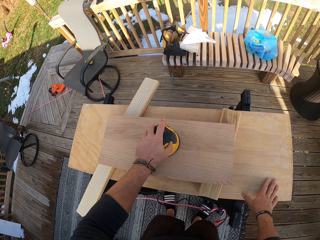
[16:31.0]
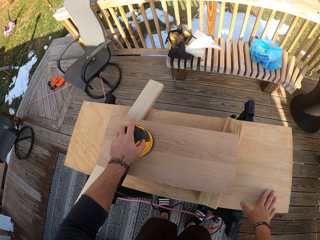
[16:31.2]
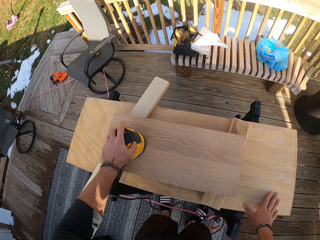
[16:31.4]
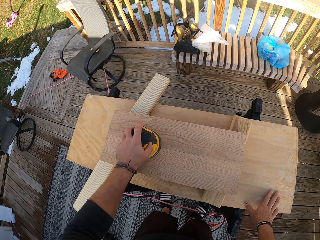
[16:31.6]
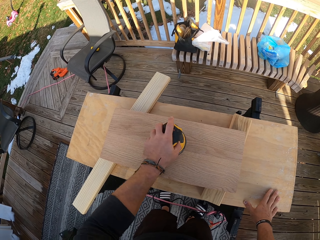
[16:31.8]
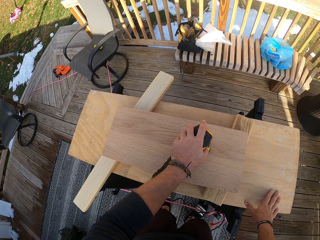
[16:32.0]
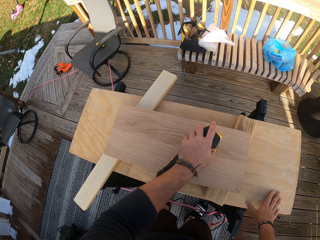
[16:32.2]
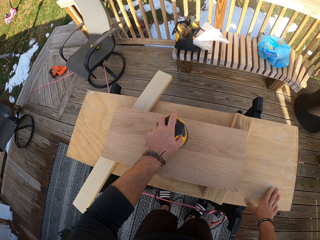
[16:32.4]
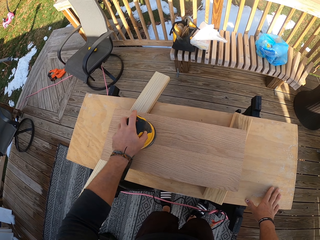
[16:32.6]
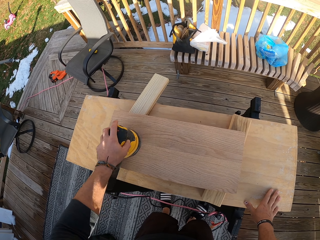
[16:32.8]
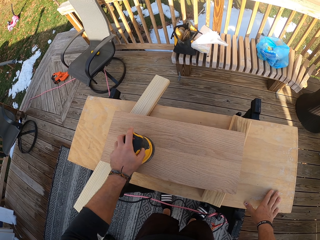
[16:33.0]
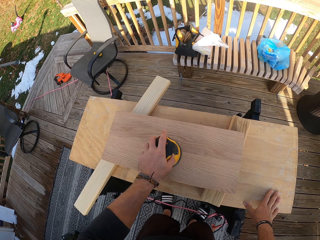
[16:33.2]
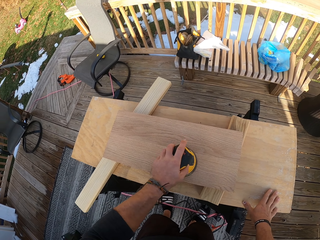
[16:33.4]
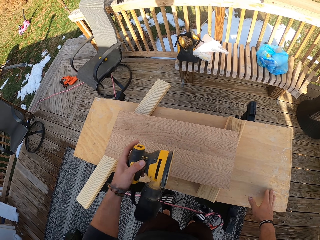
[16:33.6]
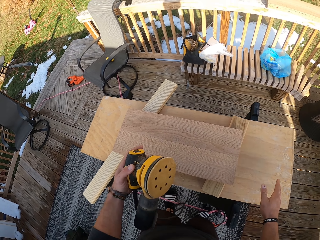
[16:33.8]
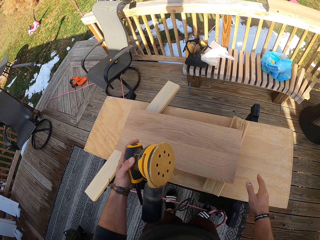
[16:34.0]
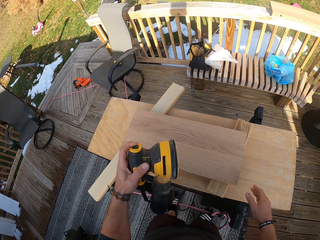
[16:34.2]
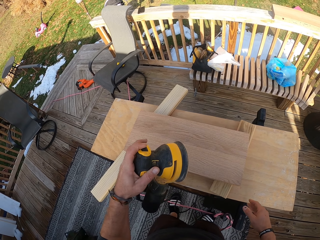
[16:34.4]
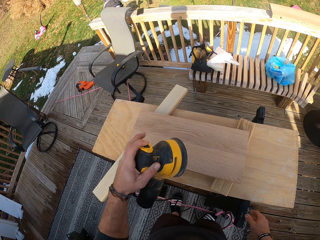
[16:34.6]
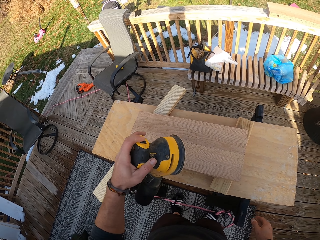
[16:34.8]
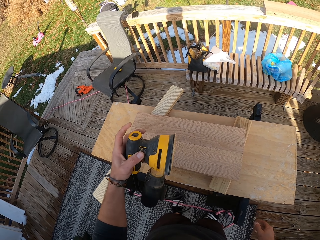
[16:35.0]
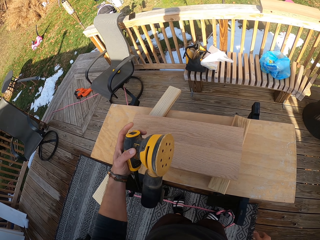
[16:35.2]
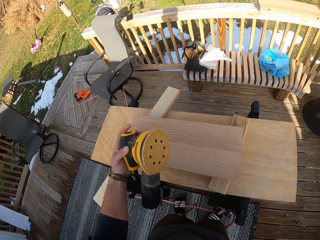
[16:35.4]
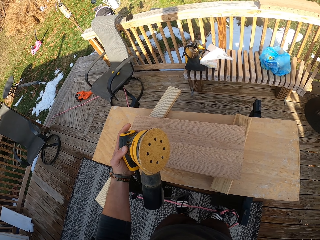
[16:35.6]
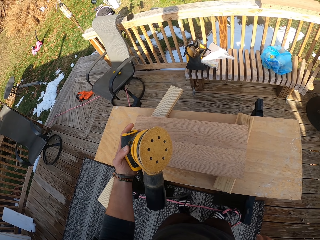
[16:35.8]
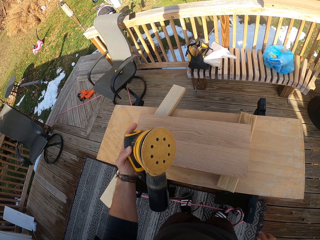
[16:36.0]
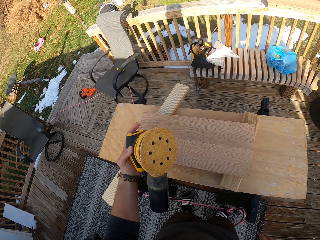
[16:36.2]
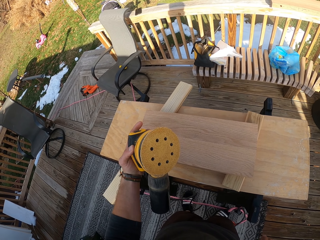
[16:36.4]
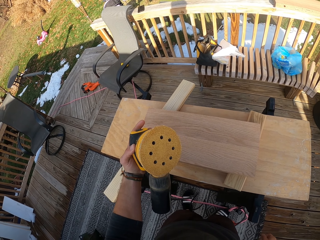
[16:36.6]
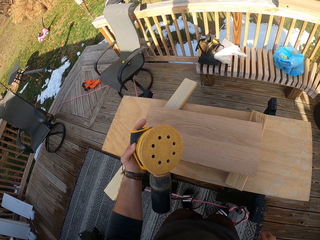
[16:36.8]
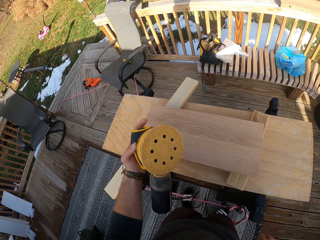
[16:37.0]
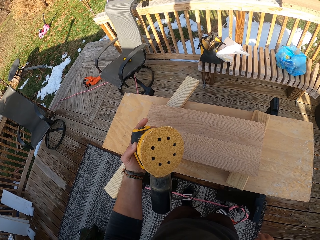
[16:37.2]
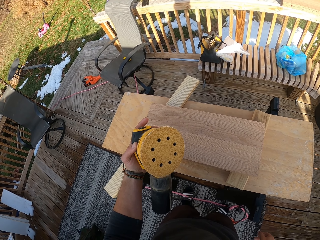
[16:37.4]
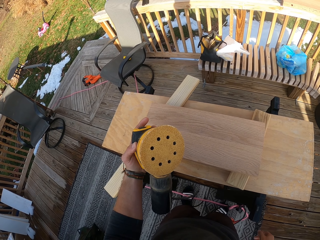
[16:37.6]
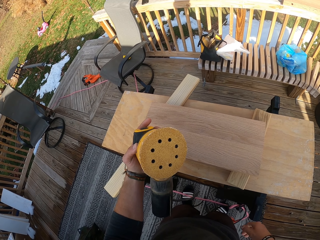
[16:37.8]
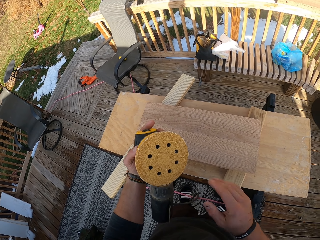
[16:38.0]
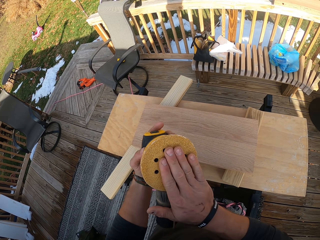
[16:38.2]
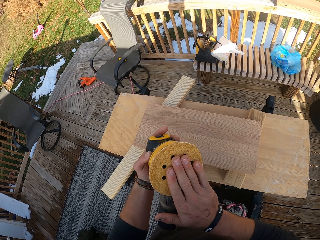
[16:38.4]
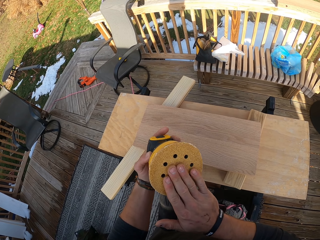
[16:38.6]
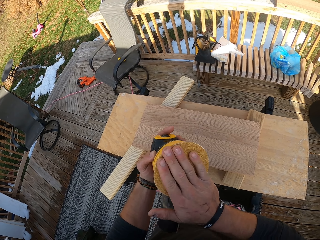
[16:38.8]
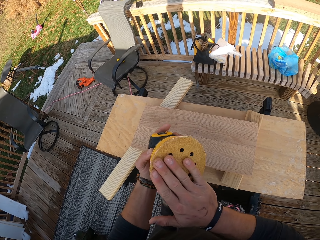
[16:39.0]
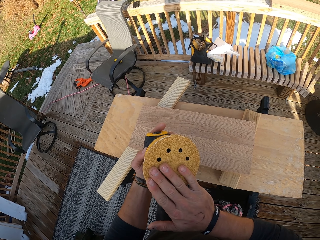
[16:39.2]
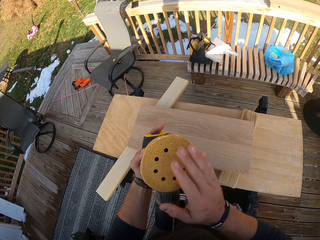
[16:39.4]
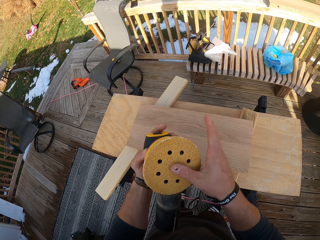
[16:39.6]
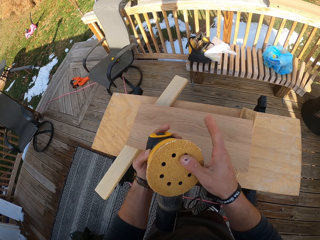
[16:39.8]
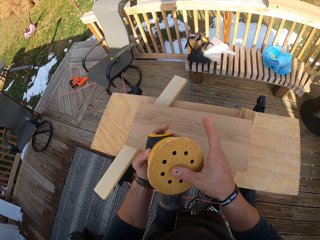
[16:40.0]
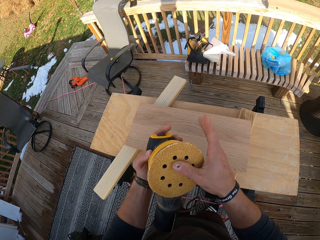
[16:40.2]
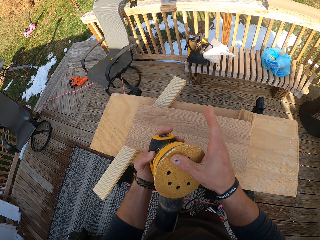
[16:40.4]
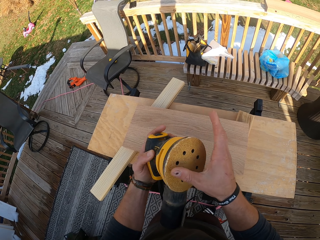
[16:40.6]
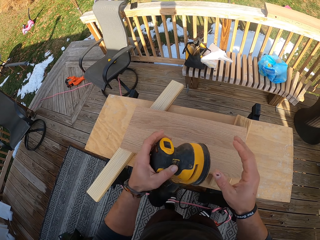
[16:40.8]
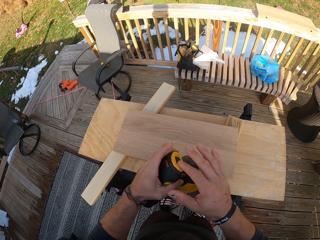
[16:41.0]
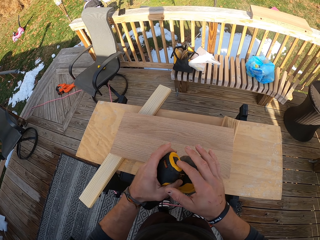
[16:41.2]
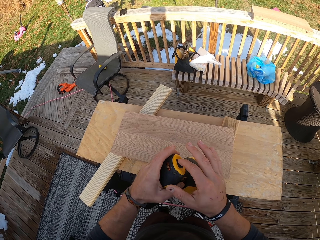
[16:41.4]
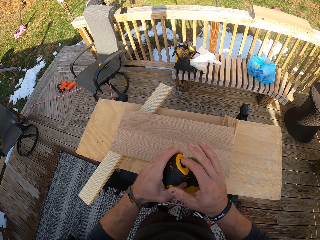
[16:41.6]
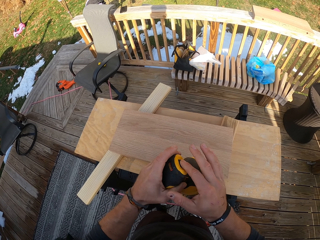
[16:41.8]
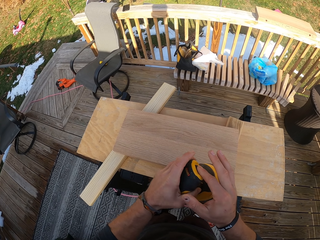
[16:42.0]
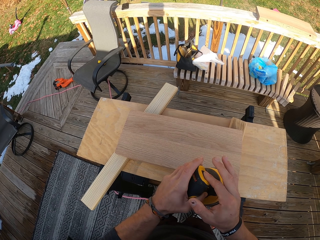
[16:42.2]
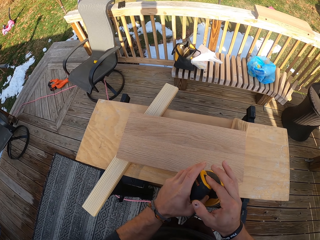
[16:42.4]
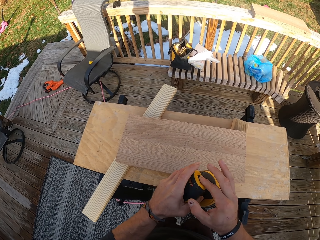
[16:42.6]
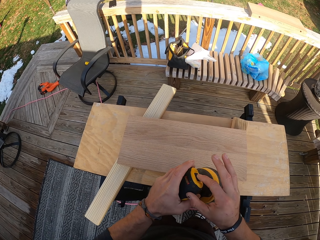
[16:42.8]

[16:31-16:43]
The camera wearer smoothens the wood. He looks at the sanding machine. He switches off the sanding machine. He touches the sander in his left hand with his right hand. He touches the sanding disc. He turns on the sander in his left hand with his right hand.

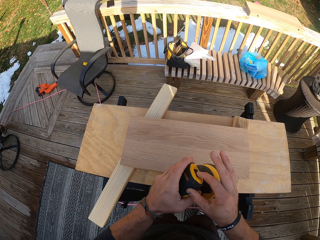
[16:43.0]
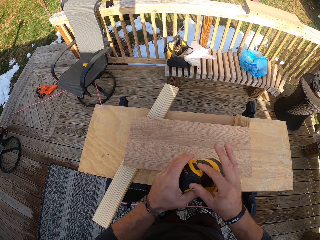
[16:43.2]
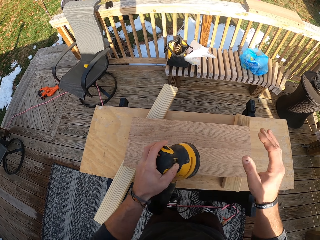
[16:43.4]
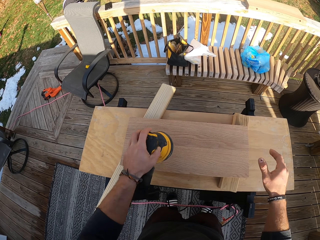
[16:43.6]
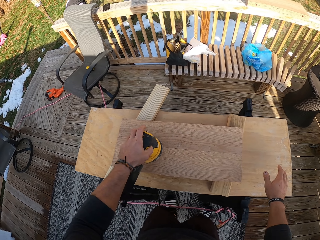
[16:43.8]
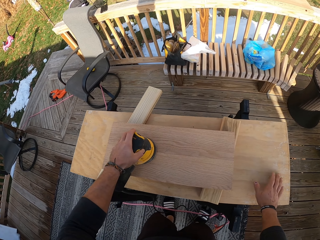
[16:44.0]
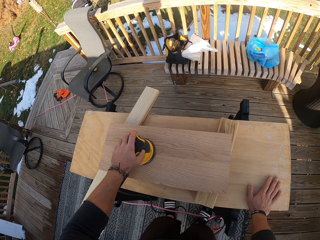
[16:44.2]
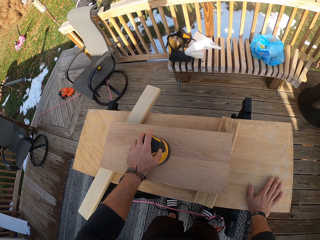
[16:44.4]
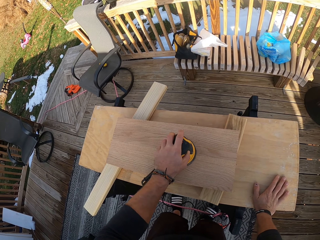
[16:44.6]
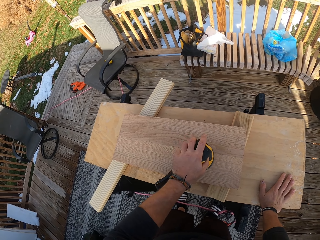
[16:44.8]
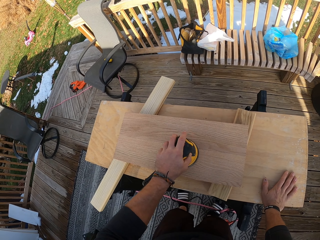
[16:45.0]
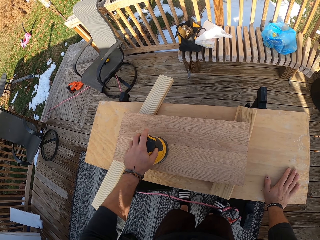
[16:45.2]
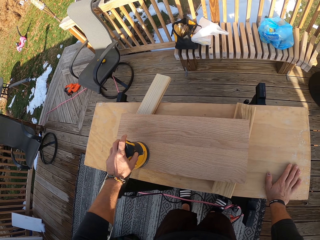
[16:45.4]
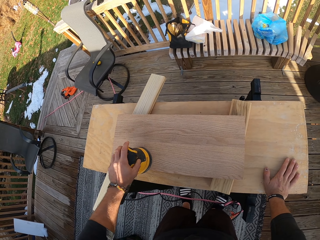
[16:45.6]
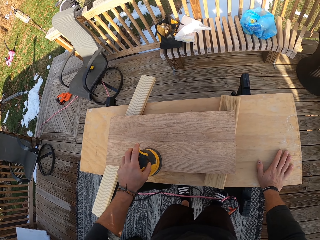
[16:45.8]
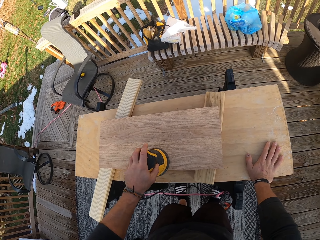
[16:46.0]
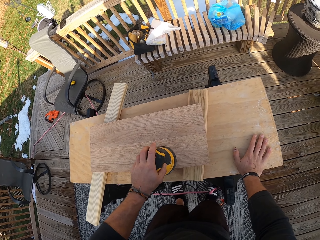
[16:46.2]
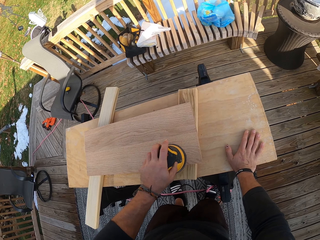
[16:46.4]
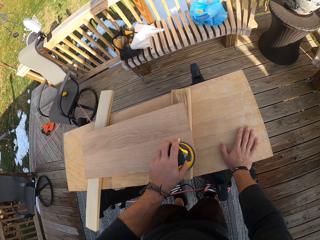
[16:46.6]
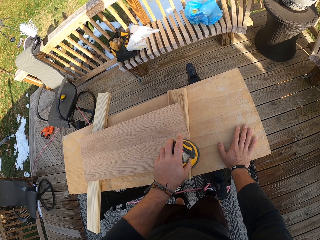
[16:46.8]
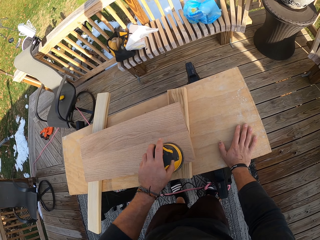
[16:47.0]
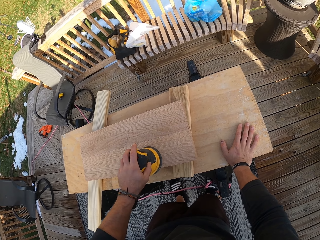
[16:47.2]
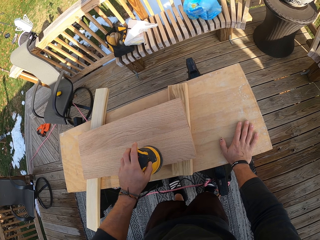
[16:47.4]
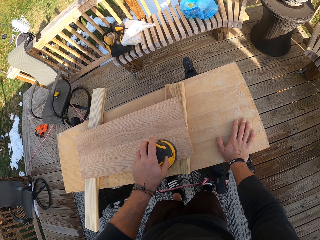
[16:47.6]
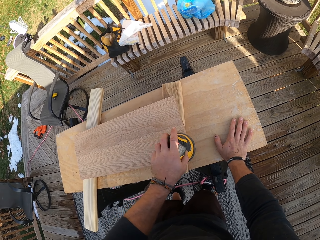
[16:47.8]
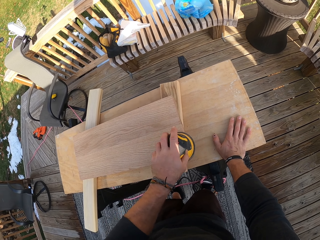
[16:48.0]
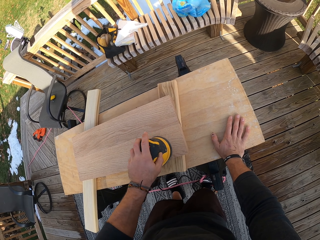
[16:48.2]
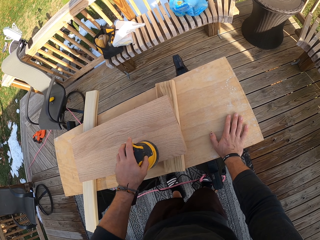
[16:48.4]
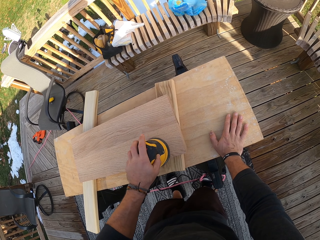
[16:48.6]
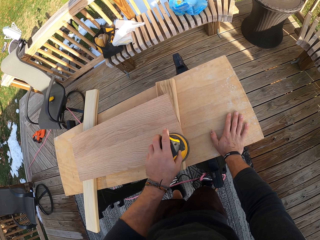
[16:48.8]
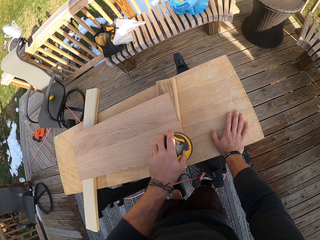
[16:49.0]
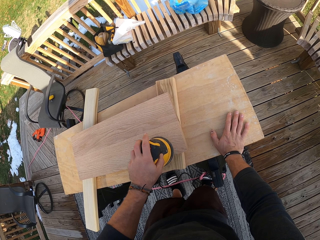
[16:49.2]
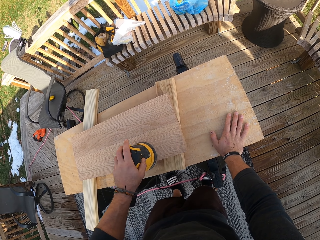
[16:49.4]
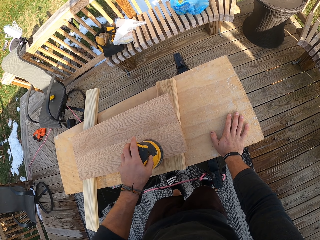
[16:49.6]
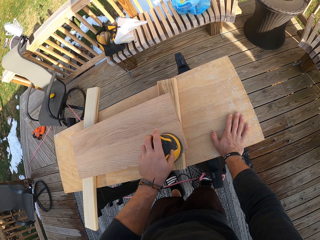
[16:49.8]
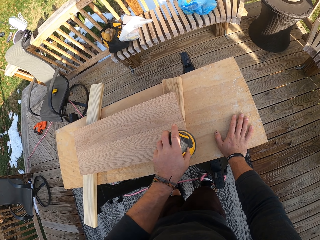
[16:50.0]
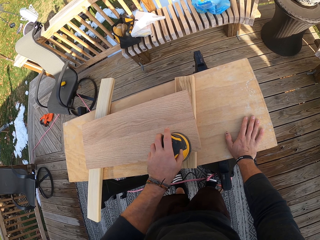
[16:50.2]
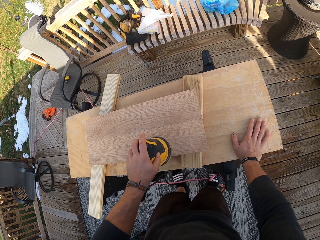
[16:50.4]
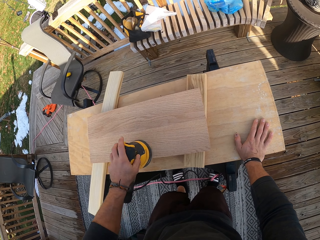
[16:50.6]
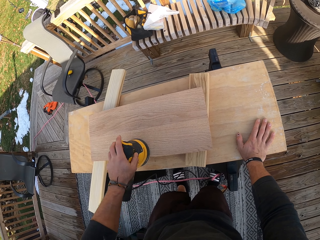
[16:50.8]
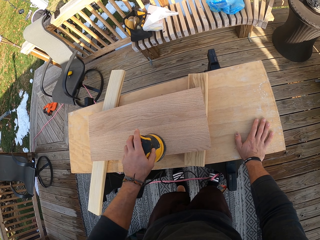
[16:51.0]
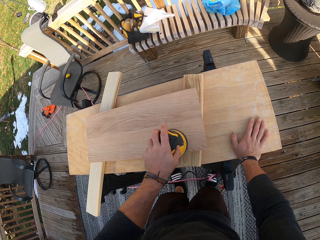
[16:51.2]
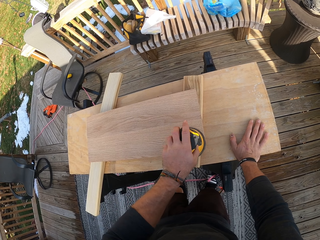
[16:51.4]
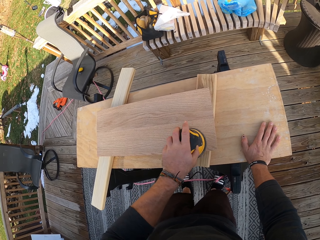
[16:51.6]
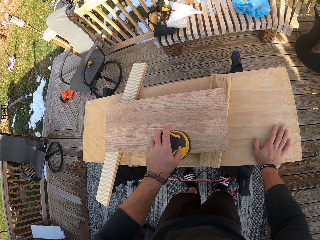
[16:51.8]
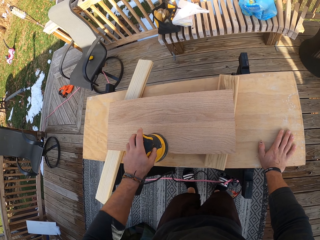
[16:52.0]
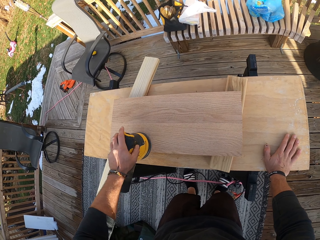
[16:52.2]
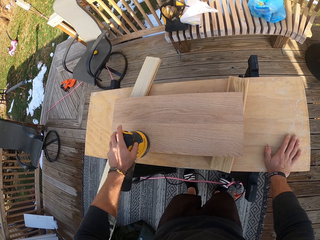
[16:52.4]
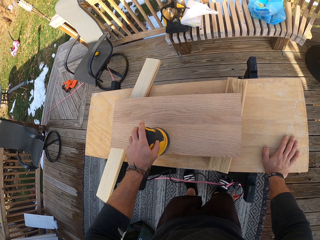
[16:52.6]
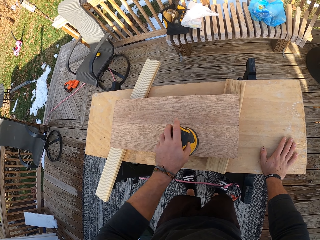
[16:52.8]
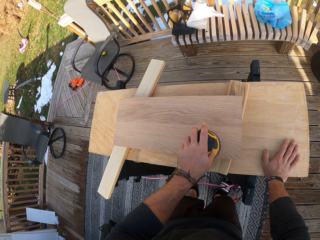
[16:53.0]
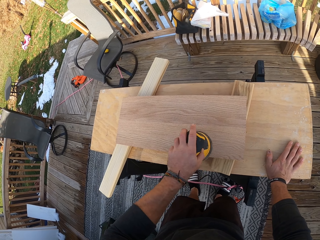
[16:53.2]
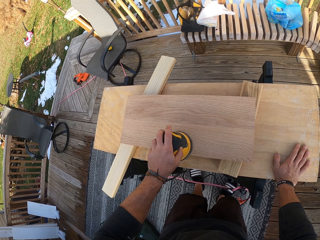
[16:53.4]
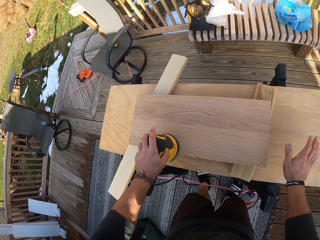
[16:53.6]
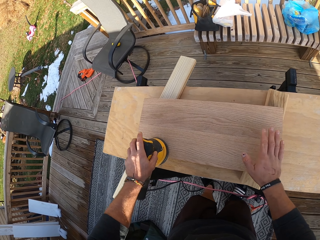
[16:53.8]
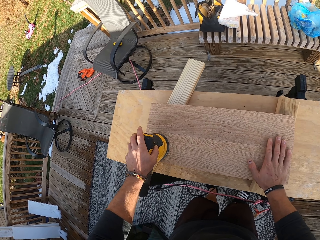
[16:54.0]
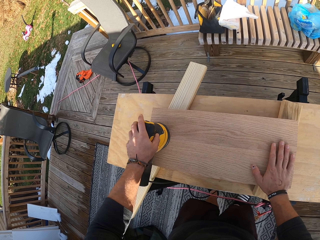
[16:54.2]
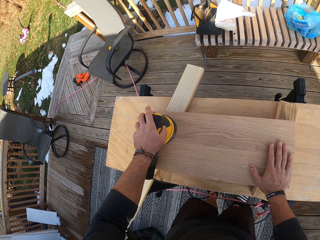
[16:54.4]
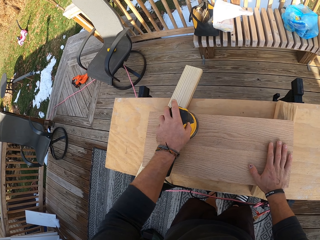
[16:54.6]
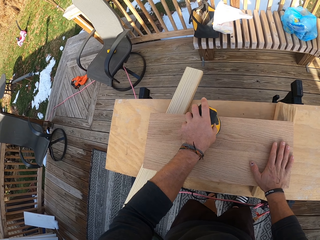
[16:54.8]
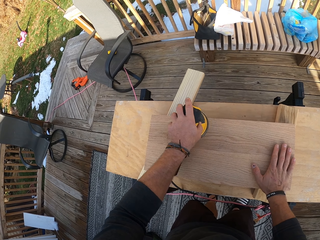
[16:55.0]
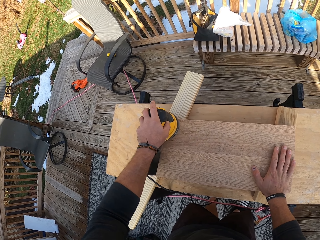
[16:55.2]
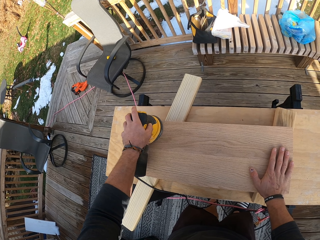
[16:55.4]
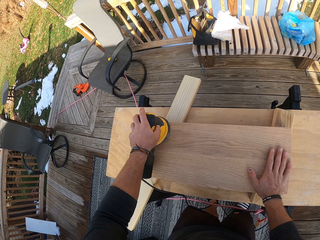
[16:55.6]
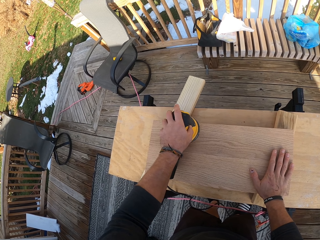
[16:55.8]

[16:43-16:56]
The camera wearer places his right hand on the table. He puts the sanding machine on the wood. He smoothens the piece of wood on the table with the sander with his left hand. He smoothens the wood. He places his right hand on the piece of wood on the table.
